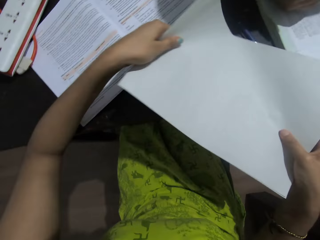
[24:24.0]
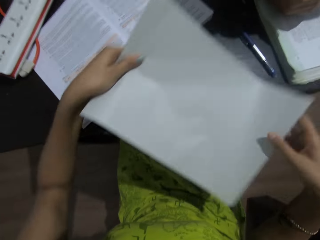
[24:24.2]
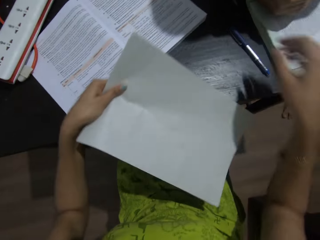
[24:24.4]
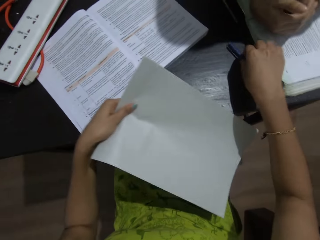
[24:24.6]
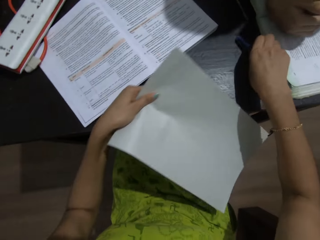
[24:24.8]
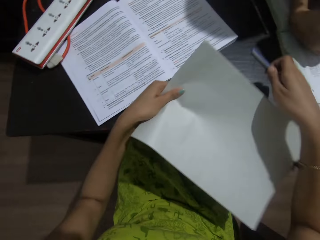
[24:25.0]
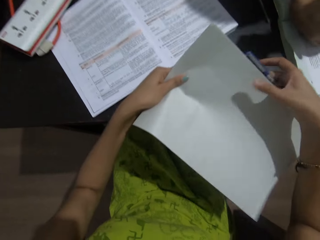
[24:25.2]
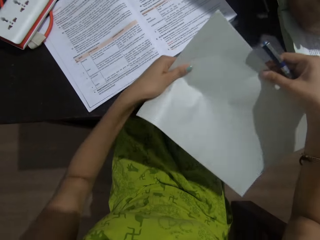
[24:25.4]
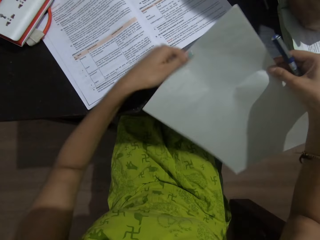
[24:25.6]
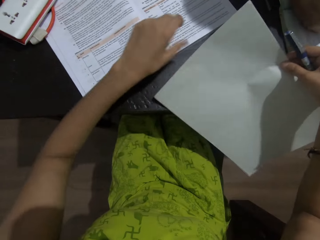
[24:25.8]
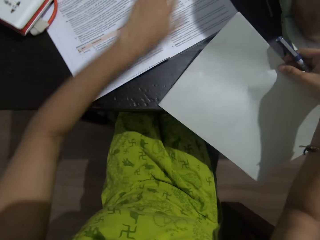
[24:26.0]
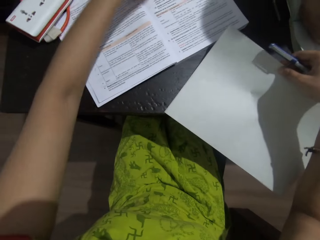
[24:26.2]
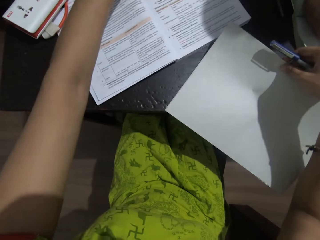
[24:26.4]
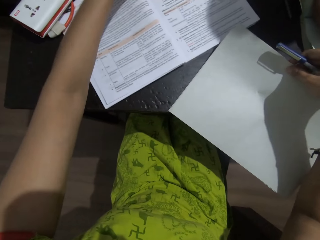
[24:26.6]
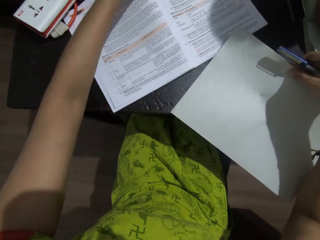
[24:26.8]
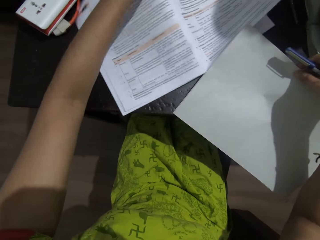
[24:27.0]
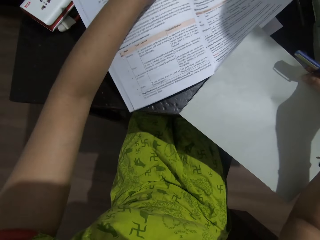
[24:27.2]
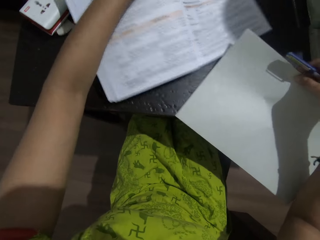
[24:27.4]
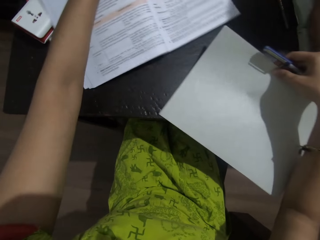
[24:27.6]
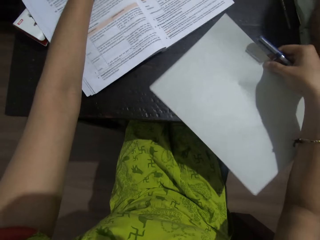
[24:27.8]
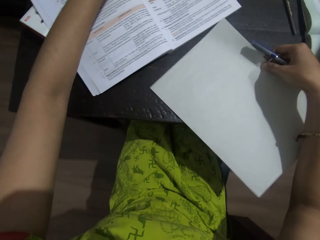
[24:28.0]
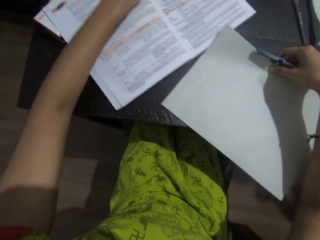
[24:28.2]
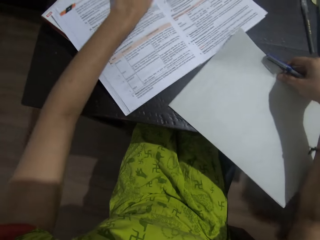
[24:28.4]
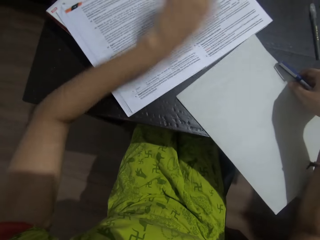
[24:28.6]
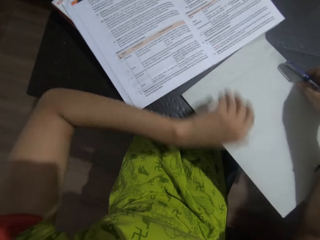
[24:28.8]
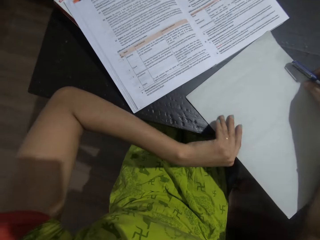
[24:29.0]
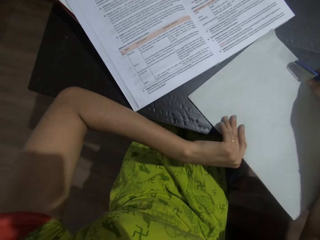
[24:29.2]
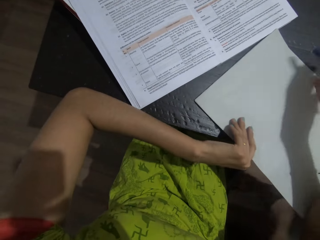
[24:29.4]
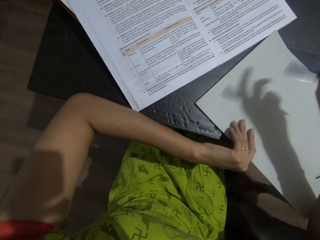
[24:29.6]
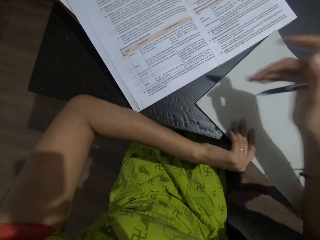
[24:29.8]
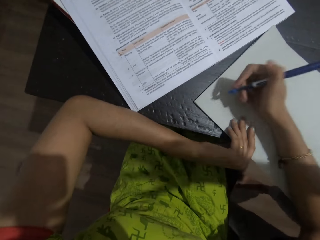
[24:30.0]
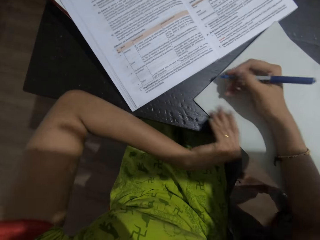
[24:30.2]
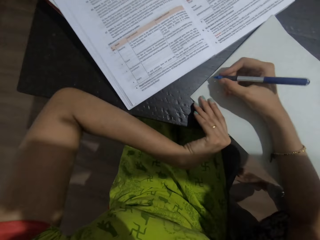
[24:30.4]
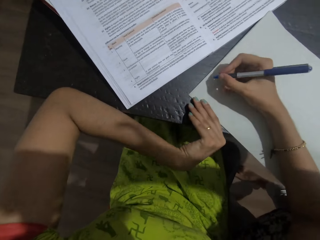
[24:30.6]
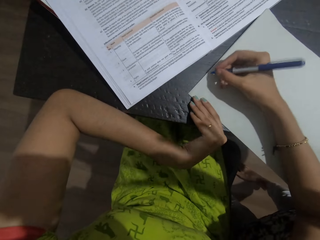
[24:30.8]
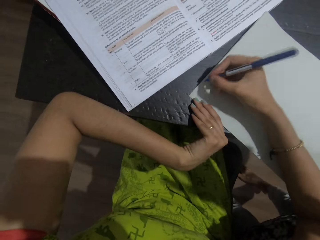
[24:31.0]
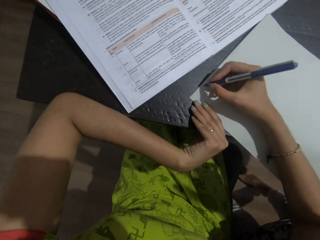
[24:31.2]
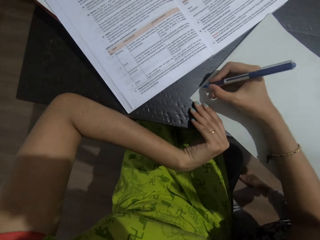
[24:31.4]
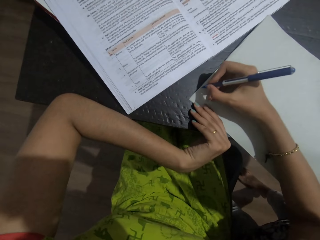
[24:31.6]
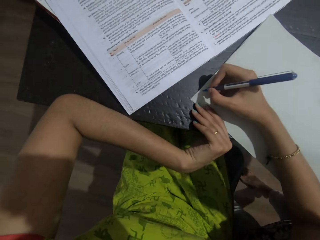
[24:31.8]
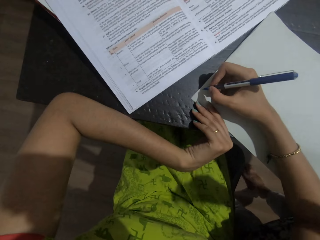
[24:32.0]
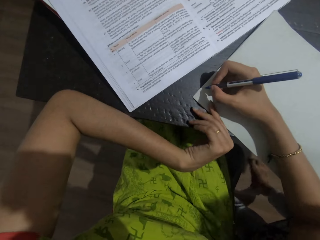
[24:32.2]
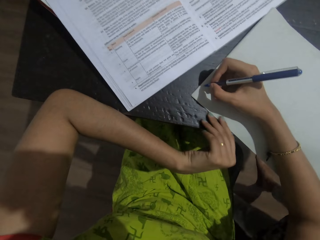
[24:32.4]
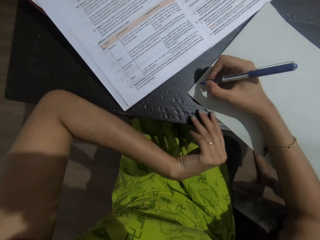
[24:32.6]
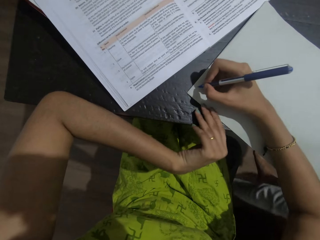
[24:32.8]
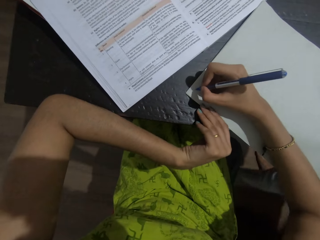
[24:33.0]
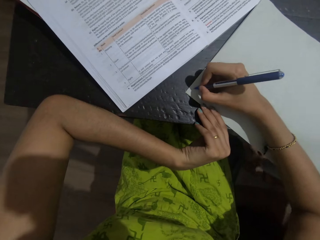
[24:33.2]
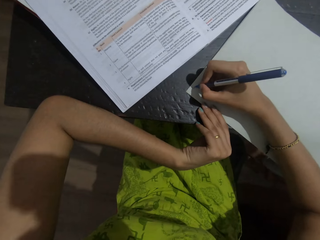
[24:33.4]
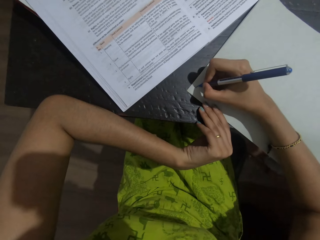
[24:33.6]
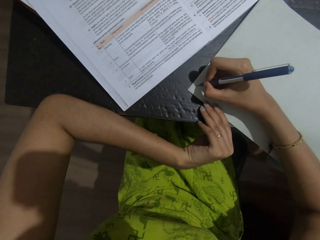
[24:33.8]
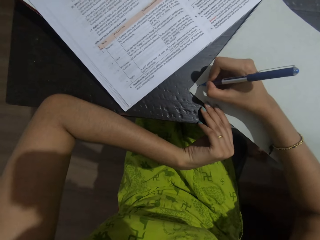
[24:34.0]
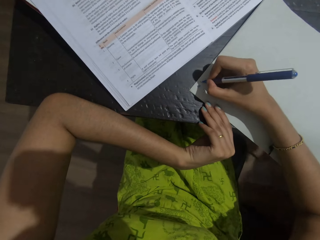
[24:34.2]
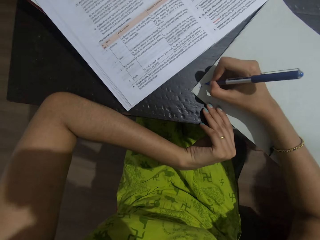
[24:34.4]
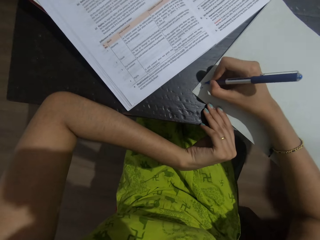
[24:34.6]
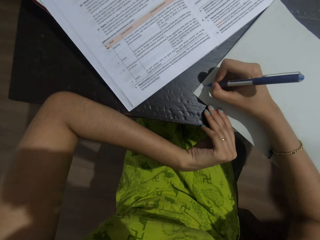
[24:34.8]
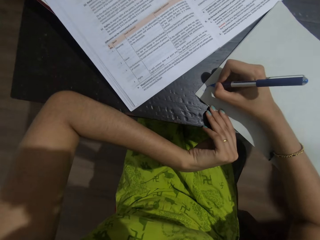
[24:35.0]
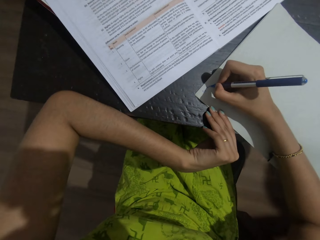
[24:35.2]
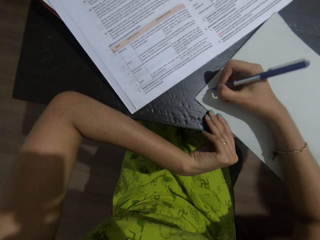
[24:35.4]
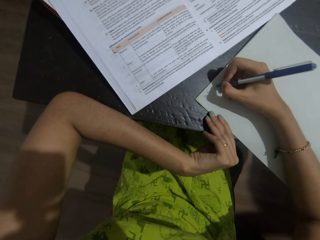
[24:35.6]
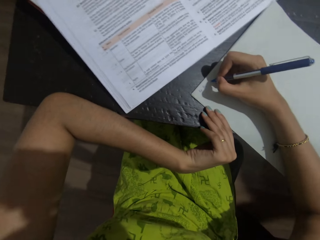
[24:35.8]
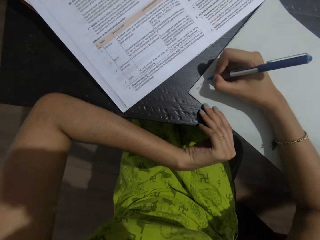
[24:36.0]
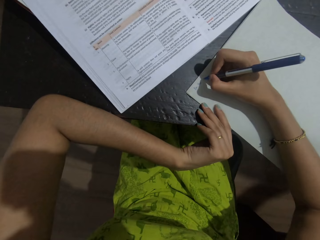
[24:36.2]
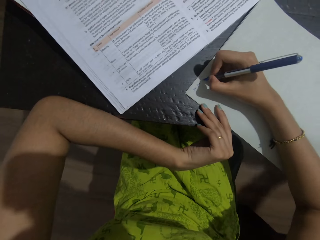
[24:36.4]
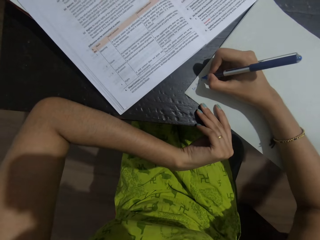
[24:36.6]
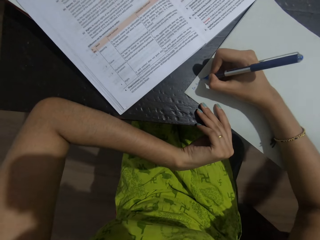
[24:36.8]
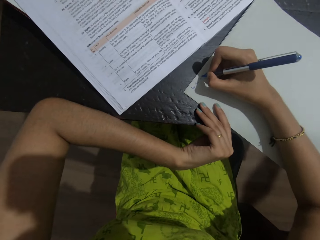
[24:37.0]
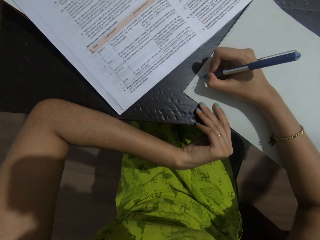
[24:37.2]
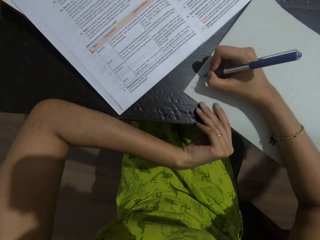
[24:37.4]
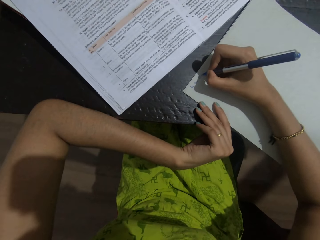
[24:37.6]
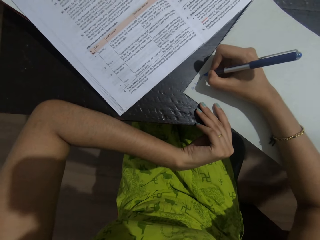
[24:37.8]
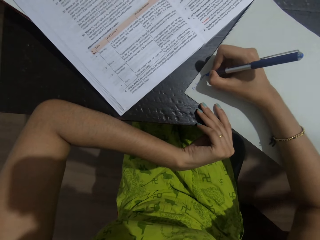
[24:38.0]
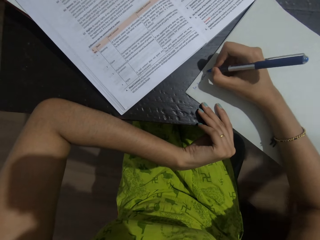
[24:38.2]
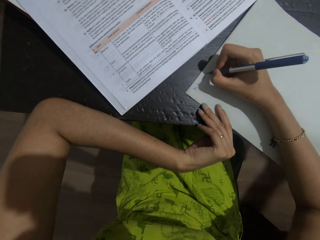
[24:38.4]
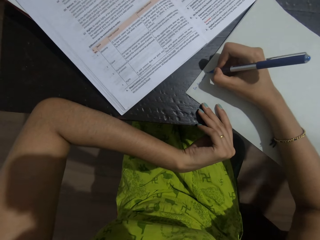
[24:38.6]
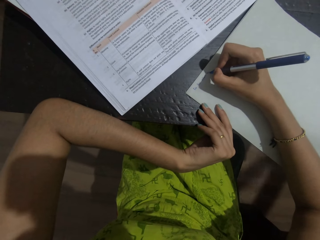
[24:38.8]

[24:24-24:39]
The camera wearer picks a pen from the table. They put the foolscaps or a paper on the table. They move the textbook or book on the table. They hold the paper. They write on the paper. A person talks to the camera wearer.

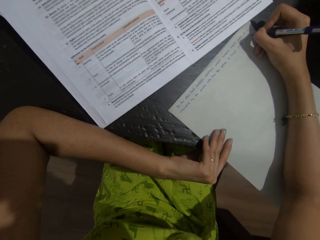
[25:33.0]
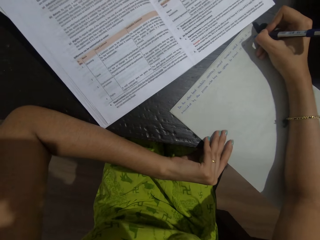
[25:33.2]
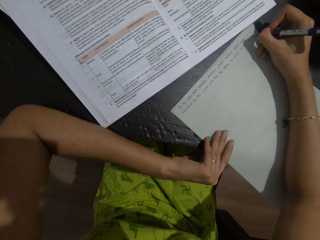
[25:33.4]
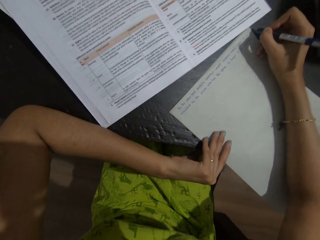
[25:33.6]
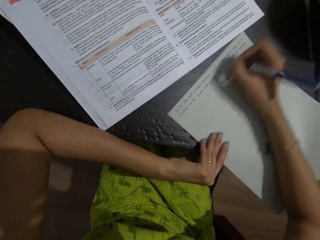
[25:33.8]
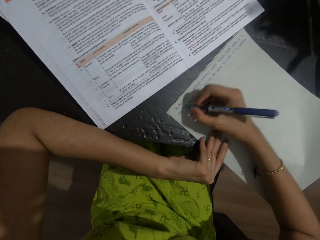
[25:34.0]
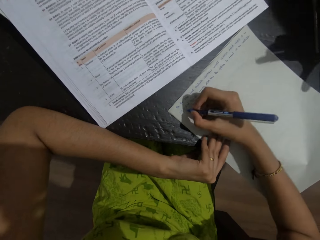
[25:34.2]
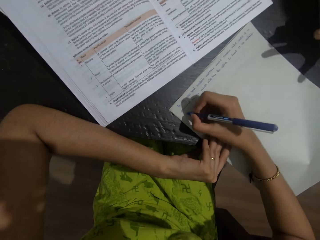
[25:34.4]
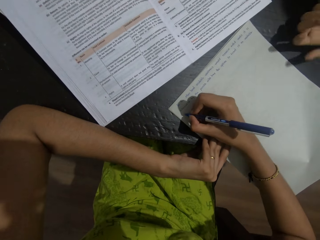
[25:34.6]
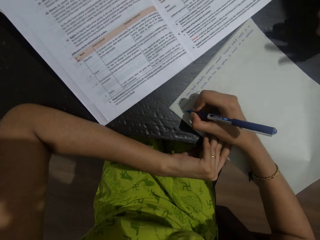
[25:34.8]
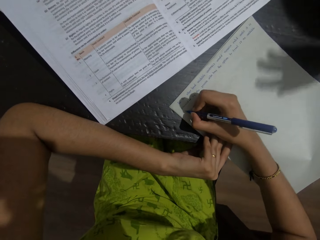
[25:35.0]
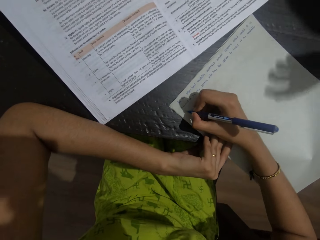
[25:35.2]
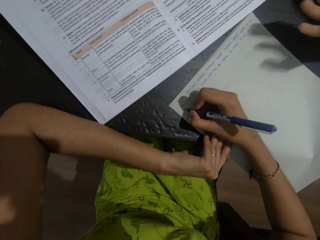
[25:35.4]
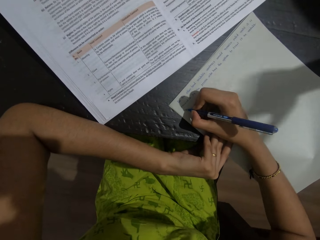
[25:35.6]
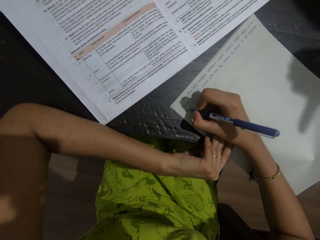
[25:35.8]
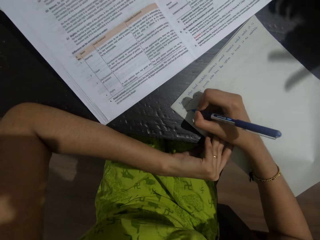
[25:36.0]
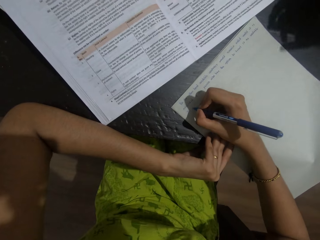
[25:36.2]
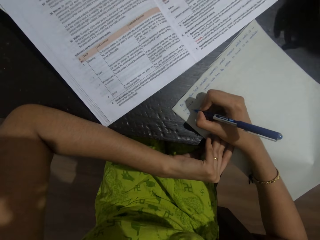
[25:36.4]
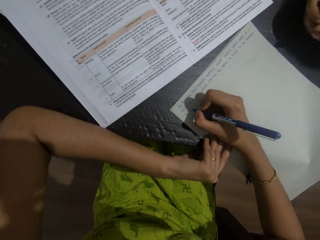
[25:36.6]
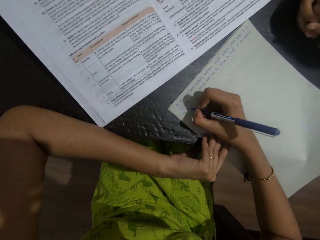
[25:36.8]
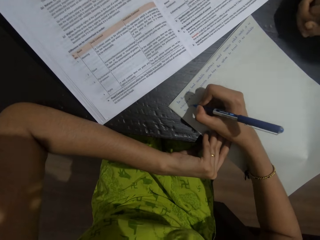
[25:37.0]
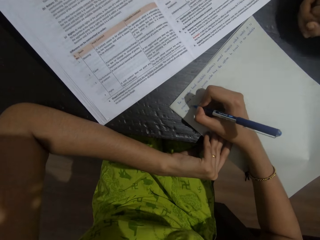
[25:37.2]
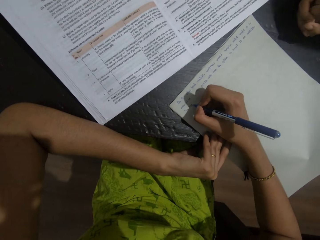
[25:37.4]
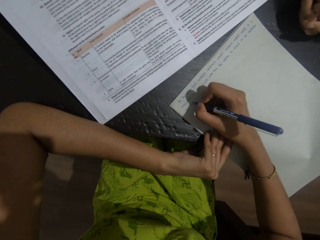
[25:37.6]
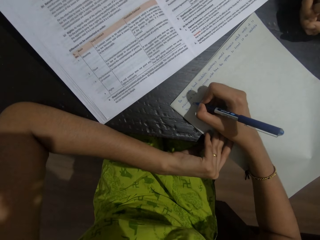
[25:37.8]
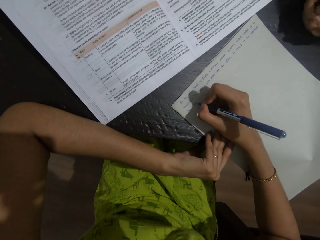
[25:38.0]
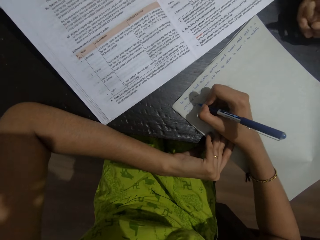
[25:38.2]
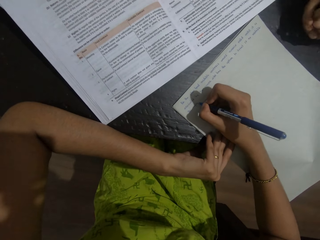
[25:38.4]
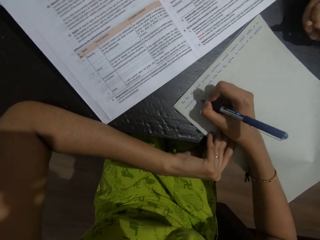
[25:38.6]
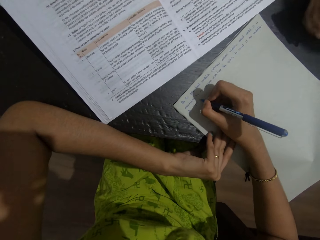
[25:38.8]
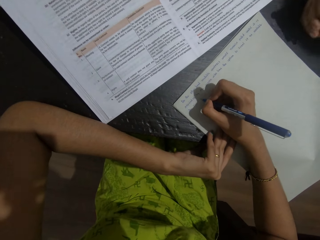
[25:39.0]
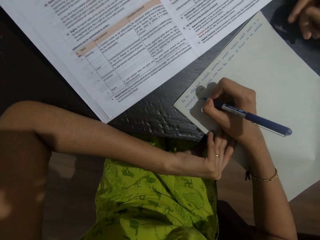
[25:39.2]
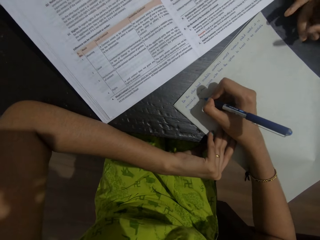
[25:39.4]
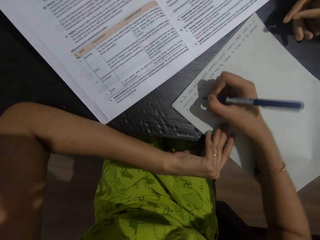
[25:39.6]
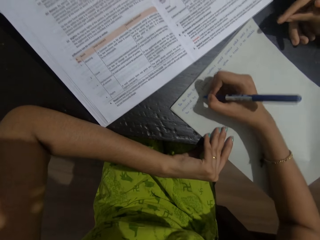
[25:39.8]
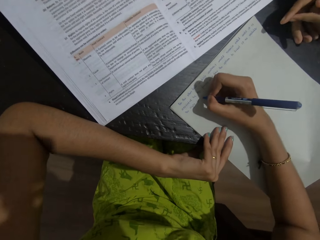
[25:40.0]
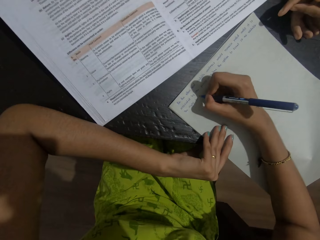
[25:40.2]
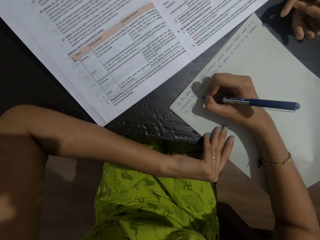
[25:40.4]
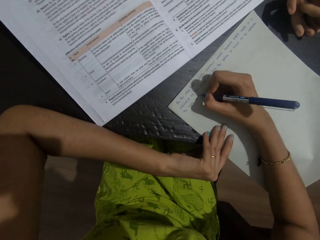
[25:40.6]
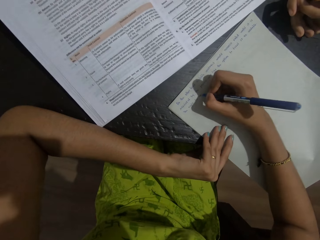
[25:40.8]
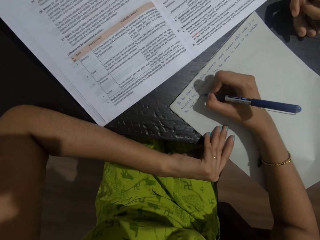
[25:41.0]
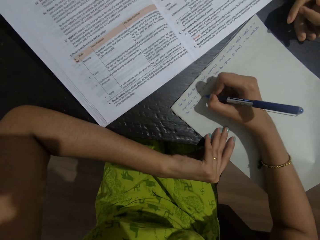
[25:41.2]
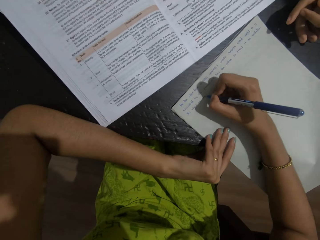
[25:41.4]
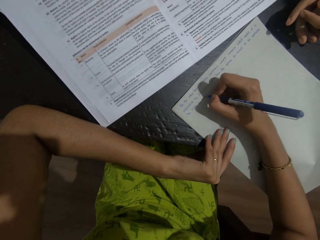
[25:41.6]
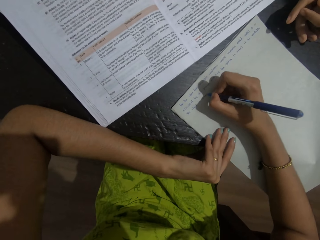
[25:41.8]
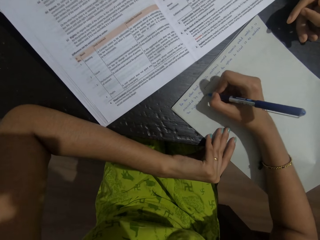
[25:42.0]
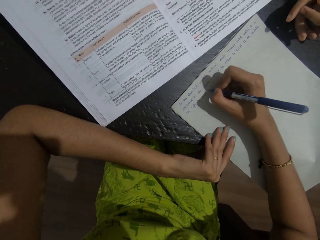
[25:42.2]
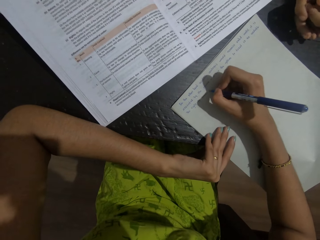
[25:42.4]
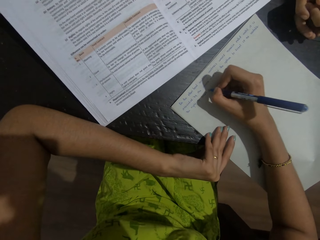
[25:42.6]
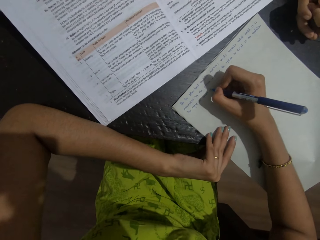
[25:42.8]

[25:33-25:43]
The camera wearer interacts with a person.
